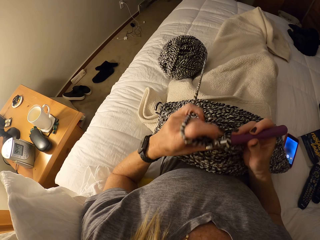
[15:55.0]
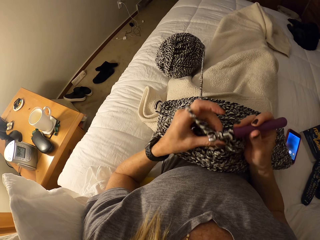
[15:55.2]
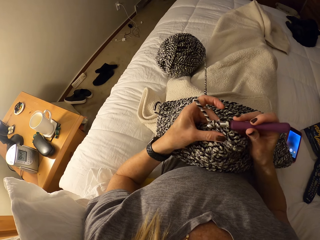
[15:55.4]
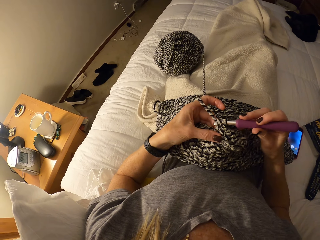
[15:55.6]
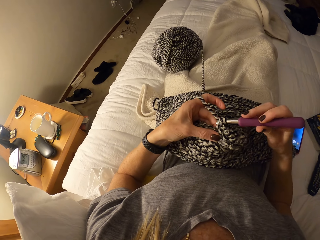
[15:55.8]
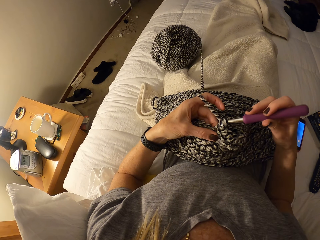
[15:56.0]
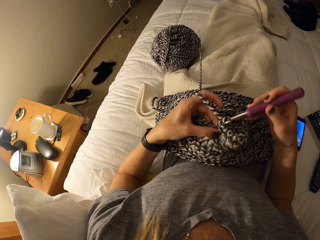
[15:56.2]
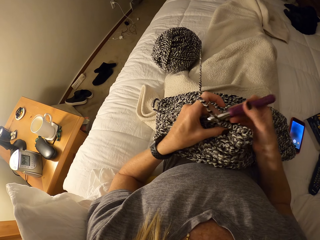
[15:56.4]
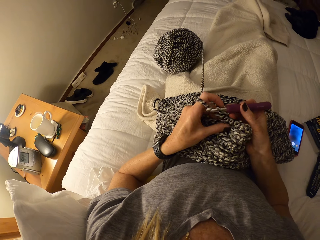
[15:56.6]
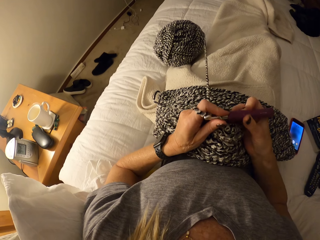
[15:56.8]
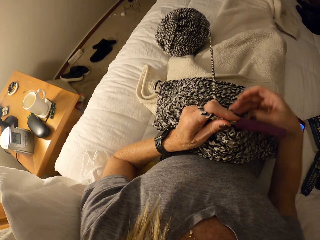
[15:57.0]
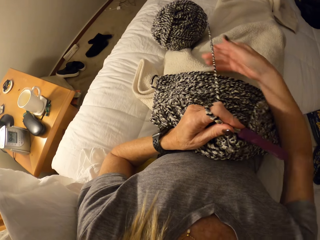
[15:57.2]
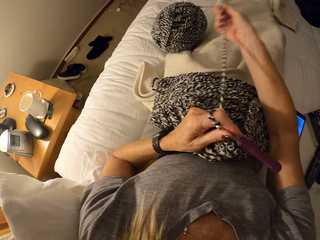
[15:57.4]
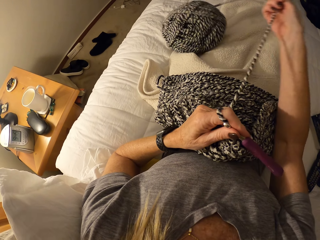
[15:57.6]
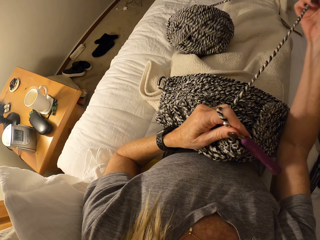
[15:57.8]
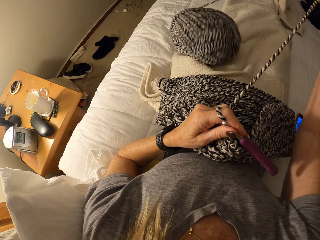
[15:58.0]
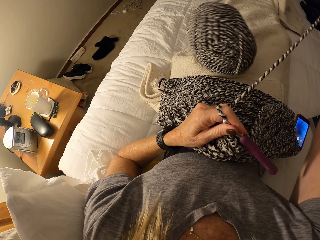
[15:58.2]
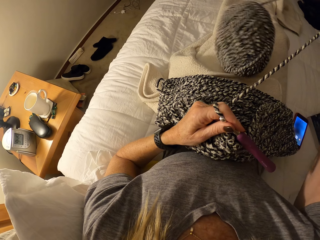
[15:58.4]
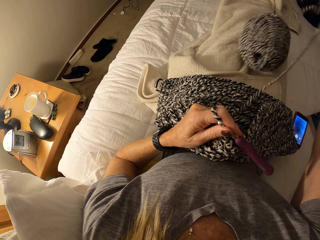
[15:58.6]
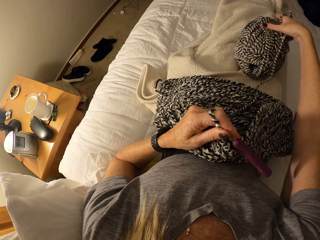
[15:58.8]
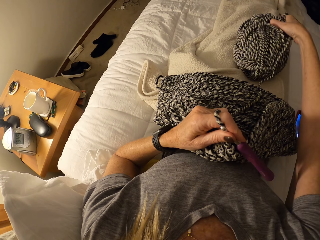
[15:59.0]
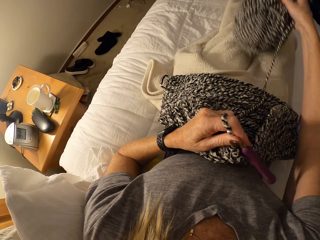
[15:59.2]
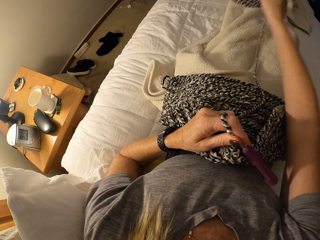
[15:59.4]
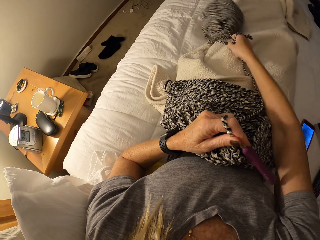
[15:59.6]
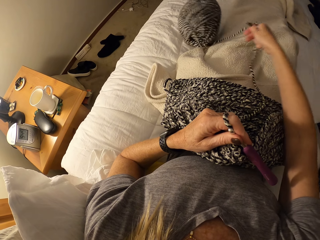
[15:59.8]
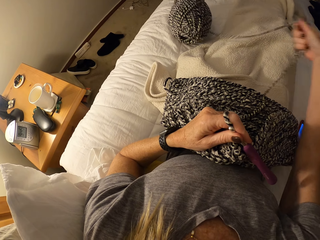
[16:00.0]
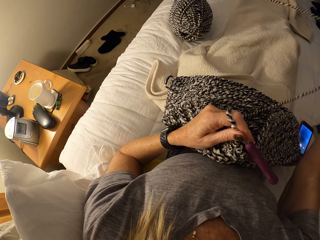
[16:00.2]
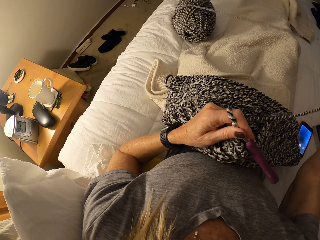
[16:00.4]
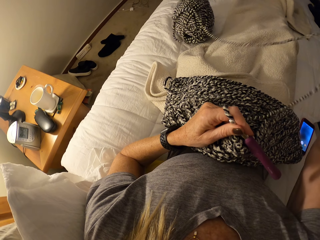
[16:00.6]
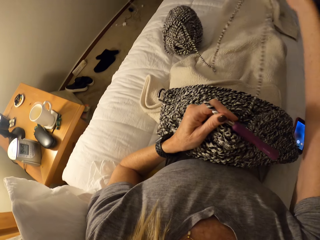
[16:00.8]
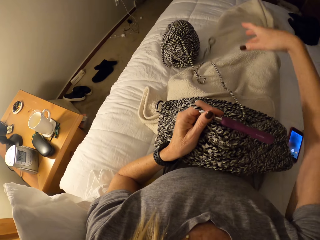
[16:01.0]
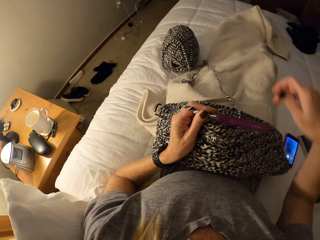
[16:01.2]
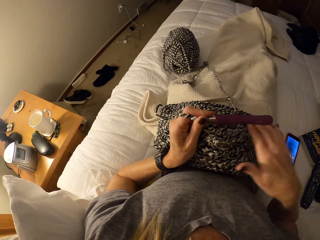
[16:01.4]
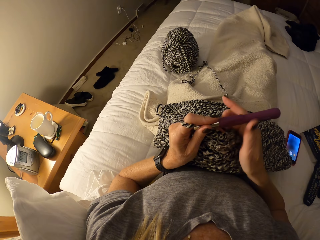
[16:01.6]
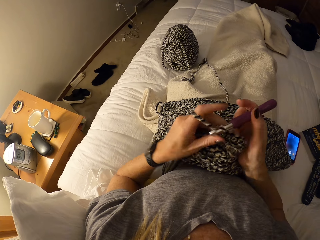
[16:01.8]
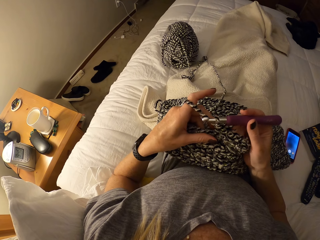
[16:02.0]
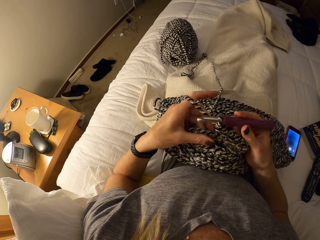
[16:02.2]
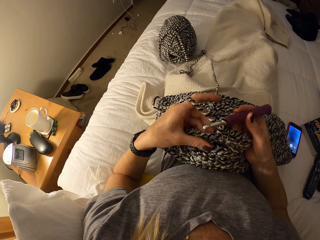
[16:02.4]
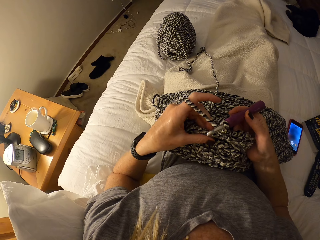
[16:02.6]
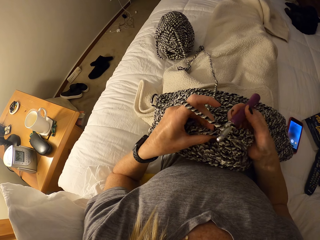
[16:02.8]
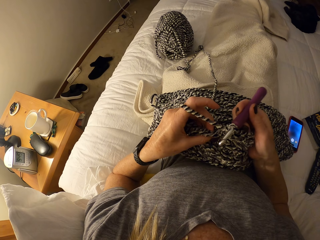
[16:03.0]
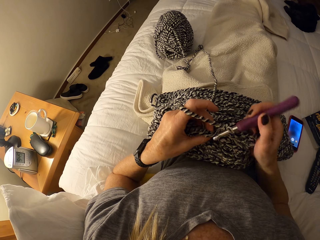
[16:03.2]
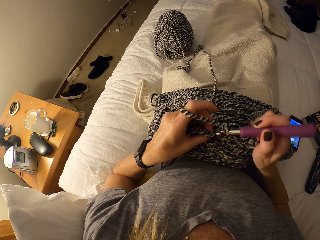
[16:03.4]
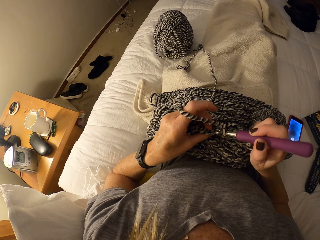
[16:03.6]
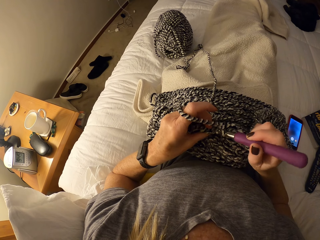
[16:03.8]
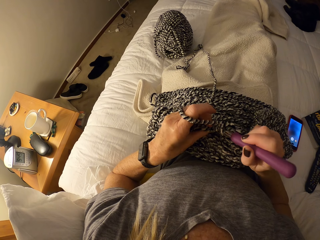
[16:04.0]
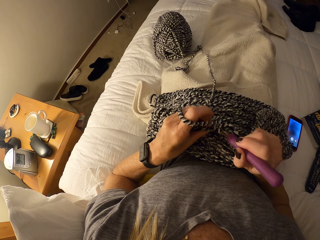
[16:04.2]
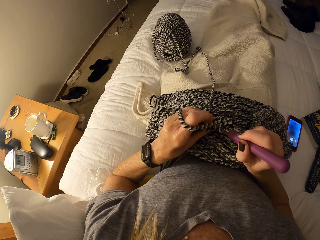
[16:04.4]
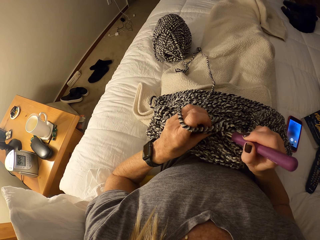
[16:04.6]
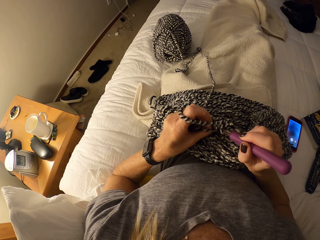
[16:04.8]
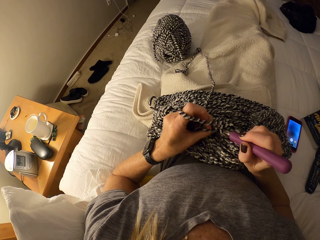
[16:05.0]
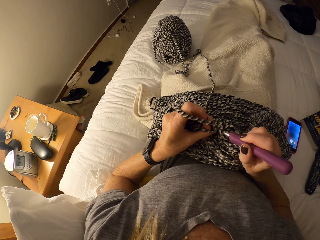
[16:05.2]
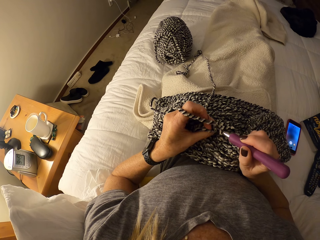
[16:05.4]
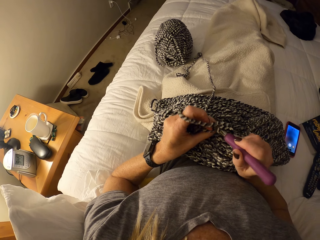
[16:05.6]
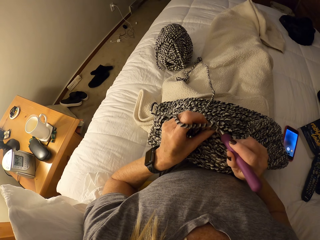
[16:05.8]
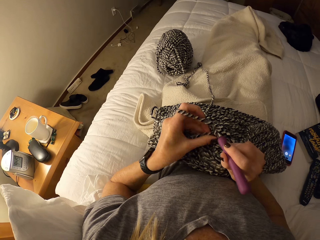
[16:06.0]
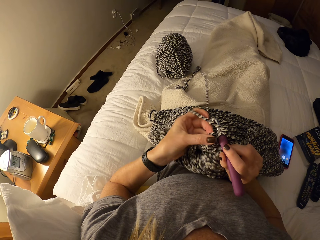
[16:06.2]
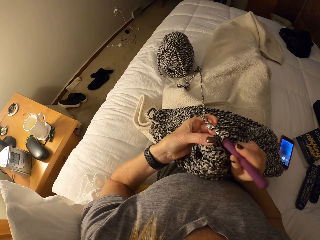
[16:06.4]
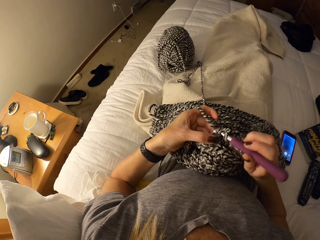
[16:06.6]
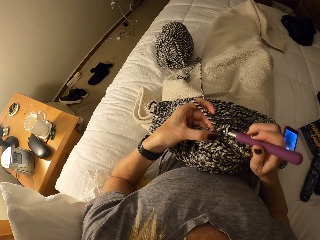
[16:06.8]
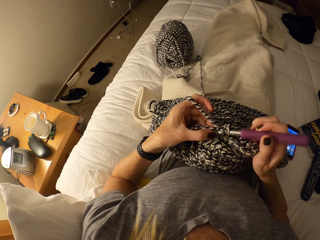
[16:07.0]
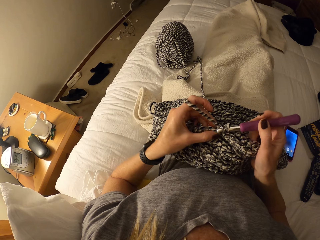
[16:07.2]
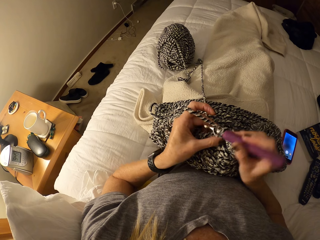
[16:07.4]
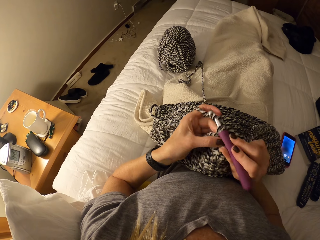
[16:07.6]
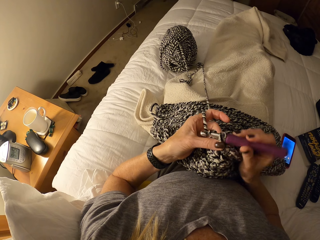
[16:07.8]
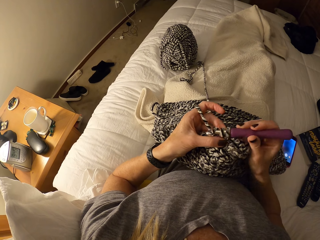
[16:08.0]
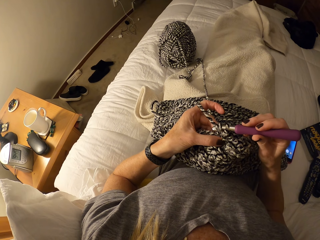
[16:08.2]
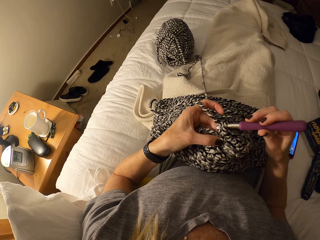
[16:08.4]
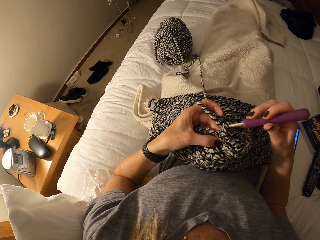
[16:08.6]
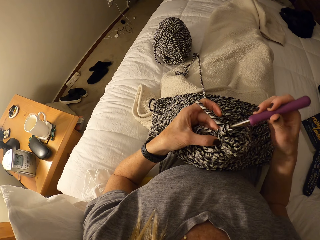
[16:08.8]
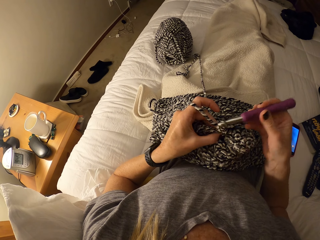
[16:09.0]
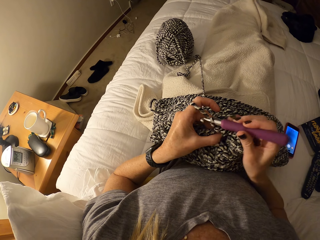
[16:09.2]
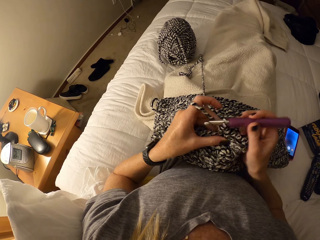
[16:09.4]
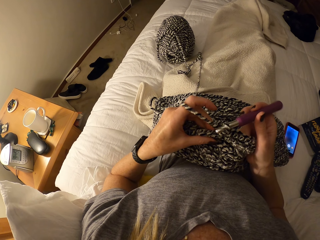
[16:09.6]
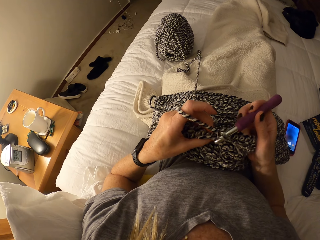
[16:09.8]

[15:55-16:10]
The camera wearer loosens the cotton yarn on the bed. They lift up the thread. They pick up the yarn, put the yarn down, and spin the yarn. They drop the thread. They hold the crochet. They crochet the unfinished crochet pattern with the crochet hook and the cotton yarn on the bed.

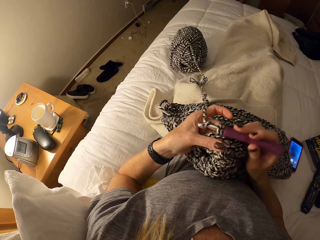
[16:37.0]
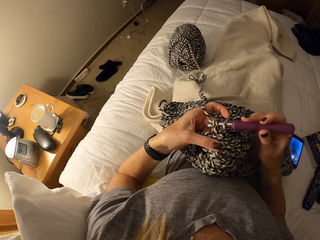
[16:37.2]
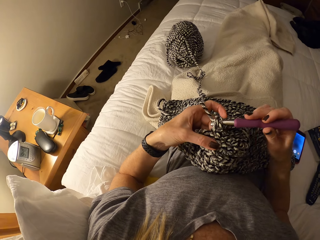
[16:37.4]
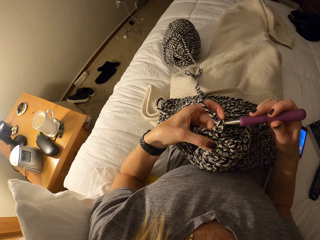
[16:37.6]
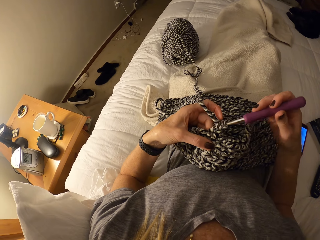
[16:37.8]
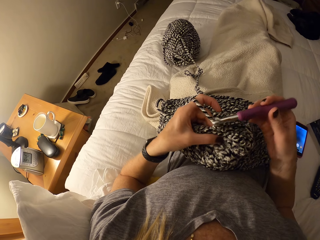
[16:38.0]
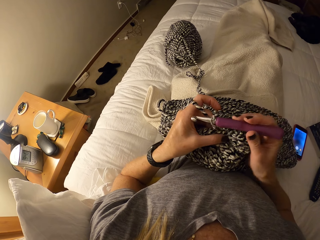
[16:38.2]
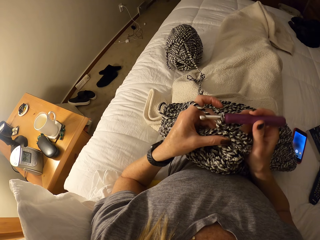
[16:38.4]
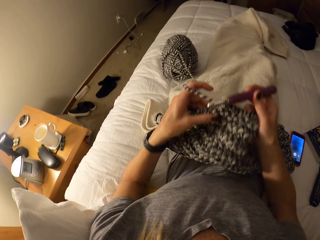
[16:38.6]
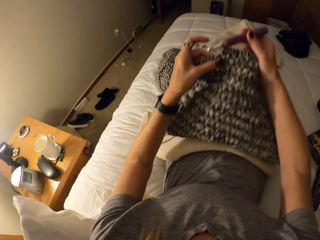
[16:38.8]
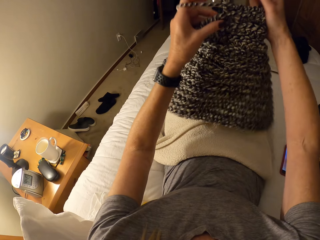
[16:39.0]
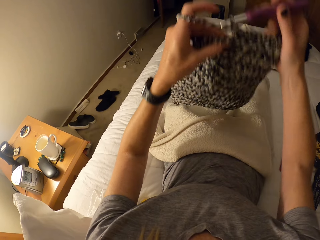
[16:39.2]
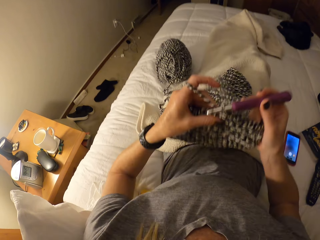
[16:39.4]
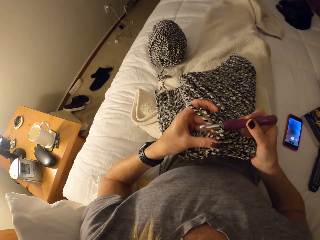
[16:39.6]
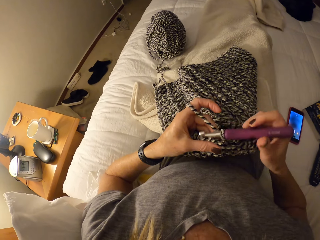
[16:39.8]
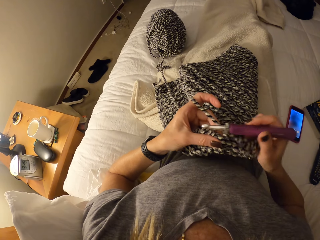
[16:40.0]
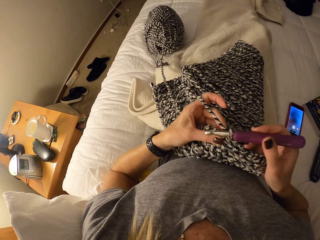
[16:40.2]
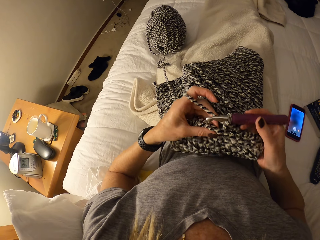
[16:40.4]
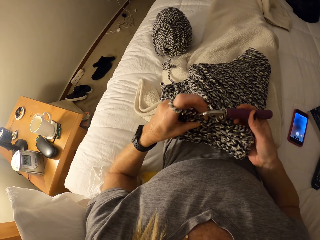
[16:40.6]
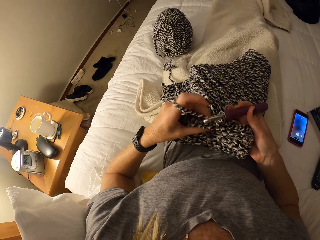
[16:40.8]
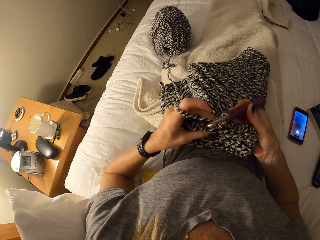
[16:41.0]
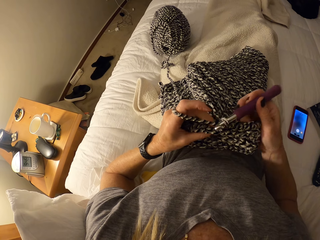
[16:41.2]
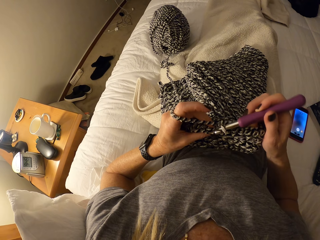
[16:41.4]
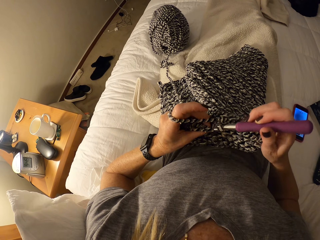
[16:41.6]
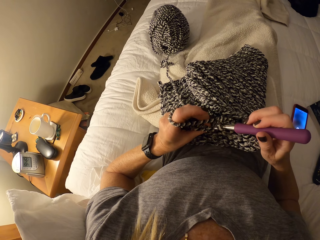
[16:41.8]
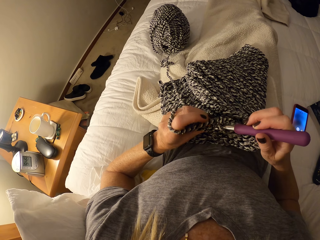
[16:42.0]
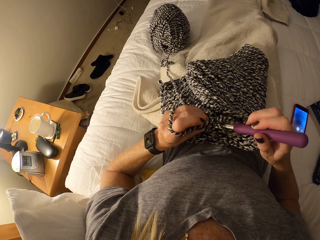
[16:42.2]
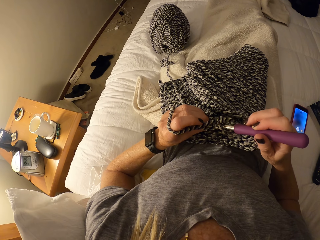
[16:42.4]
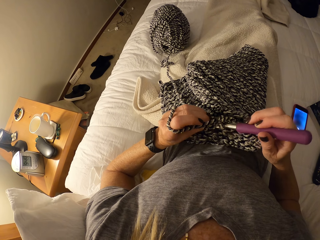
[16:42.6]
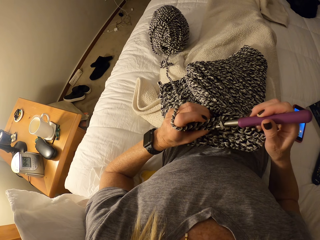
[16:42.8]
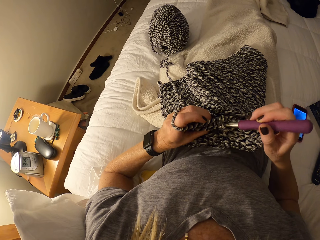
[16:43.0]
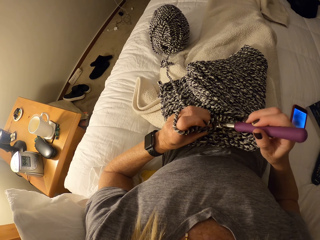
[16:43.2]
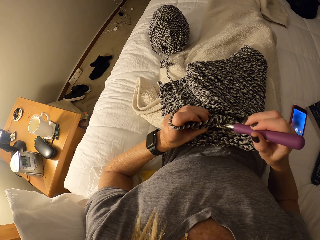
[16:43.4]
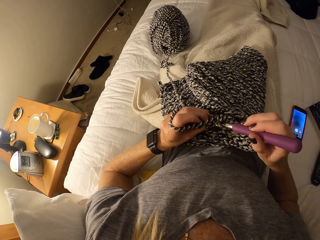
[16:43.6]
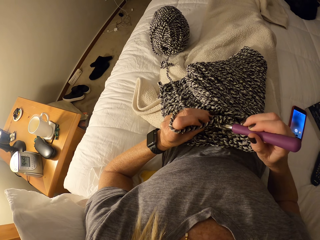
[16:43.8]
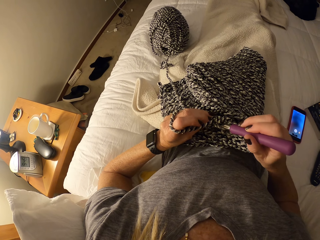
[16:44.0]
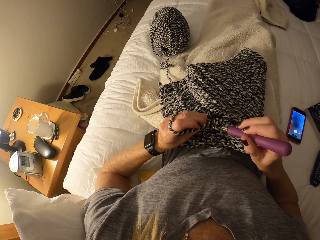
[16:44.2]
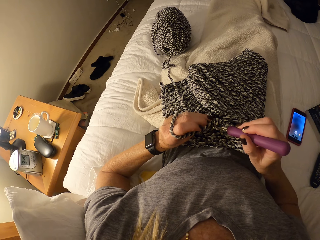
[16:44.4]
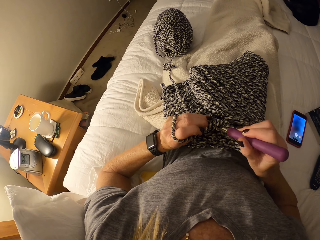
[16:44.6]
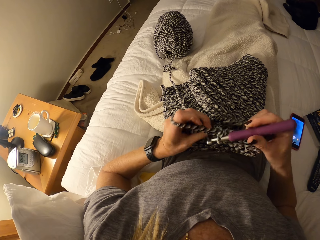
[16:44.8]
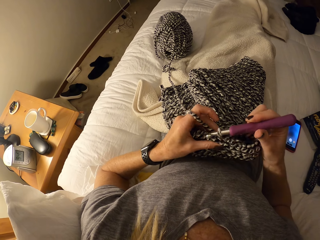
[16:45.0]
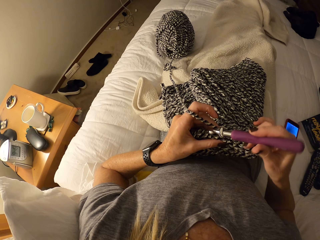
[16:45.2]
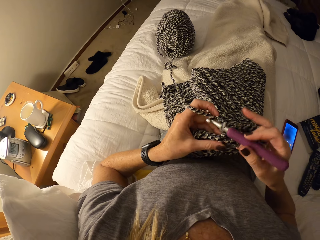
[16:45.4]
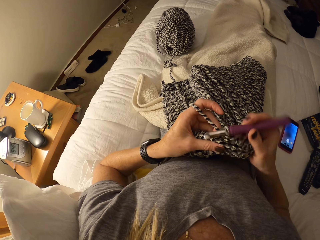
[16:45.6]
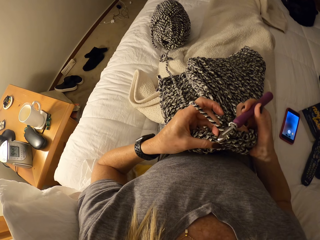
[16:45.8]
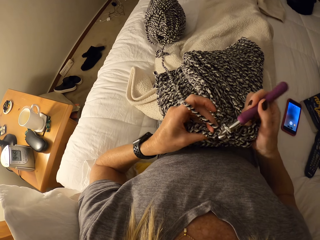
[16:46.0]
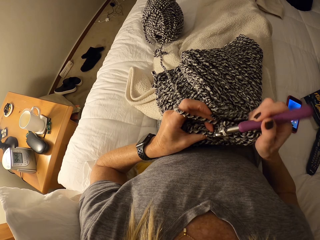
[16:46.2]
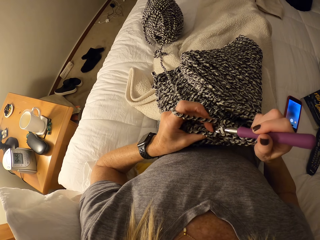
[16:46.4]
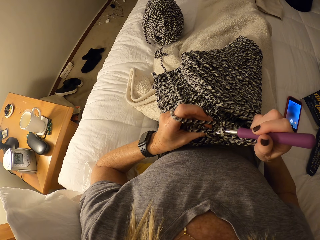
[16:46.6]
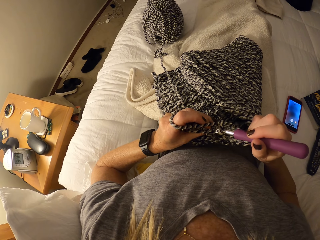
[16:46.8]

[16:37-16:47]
The camera wearer lifts the fabric. She adjusts the unfinished crochet pattern on her lap. She puts the fabric down. She crochets the unfinished crochet pattern with the crochet hook and the cotton yarn on the bed.
